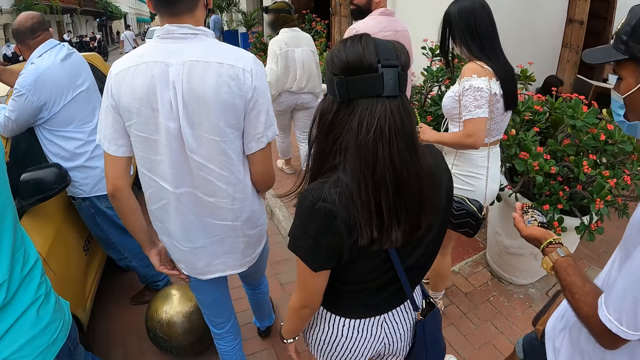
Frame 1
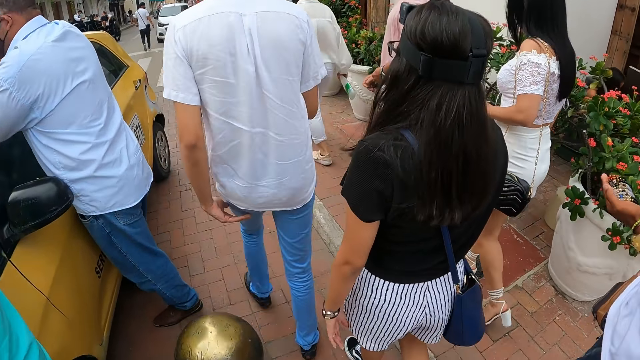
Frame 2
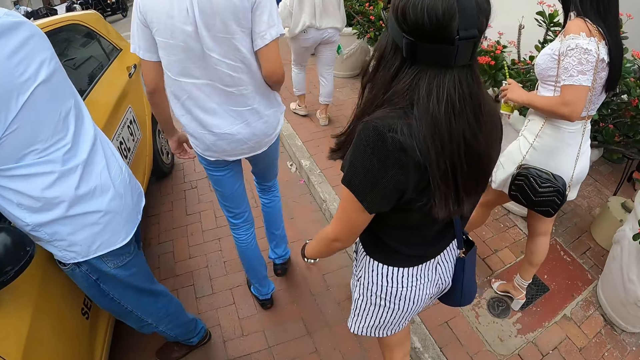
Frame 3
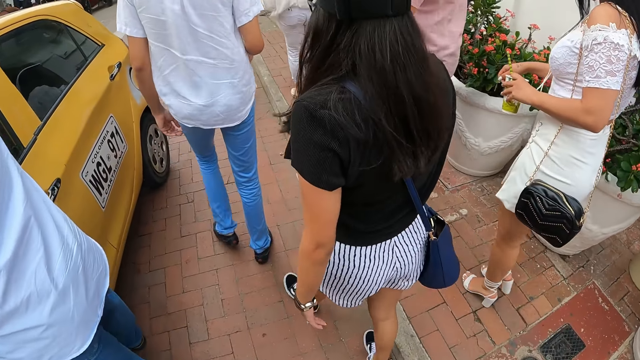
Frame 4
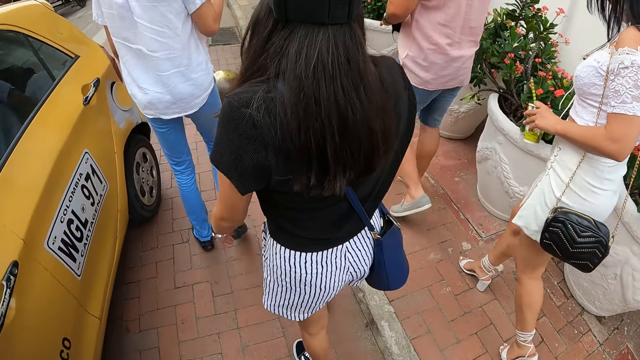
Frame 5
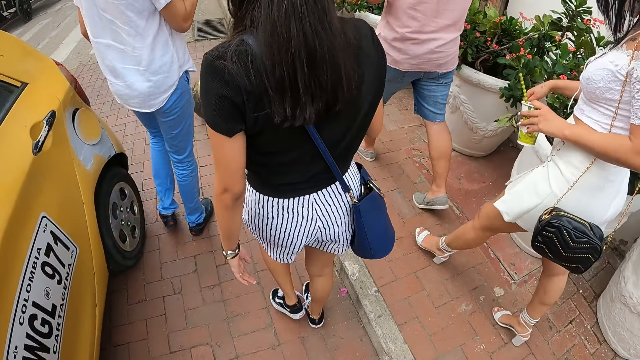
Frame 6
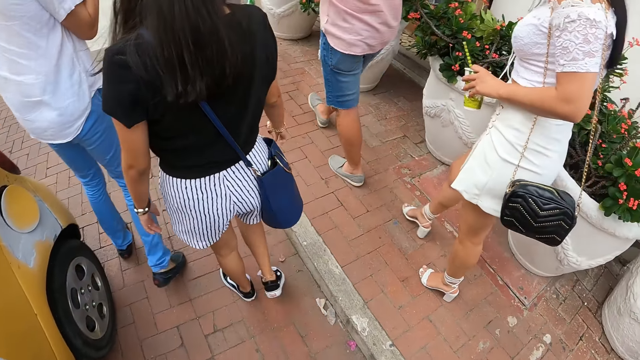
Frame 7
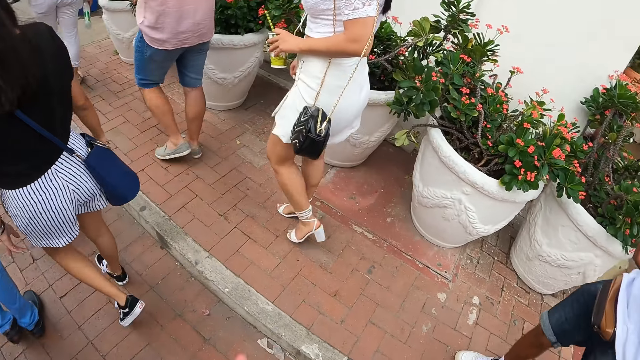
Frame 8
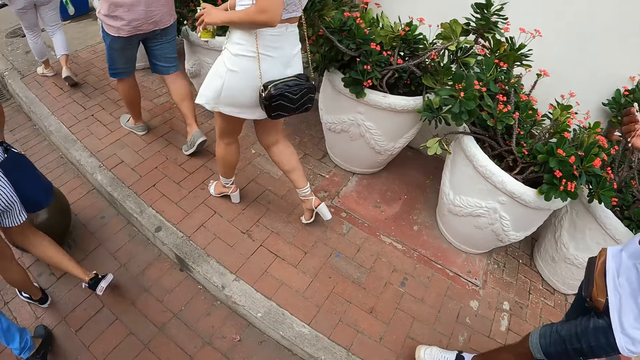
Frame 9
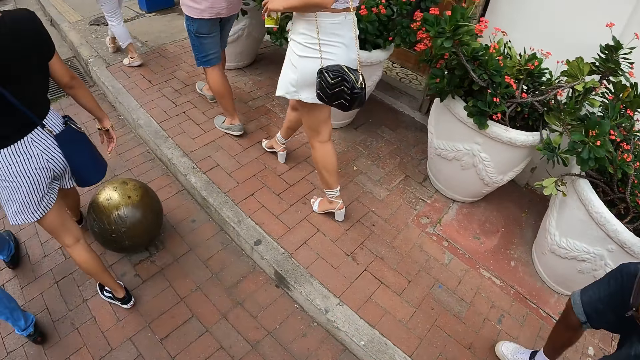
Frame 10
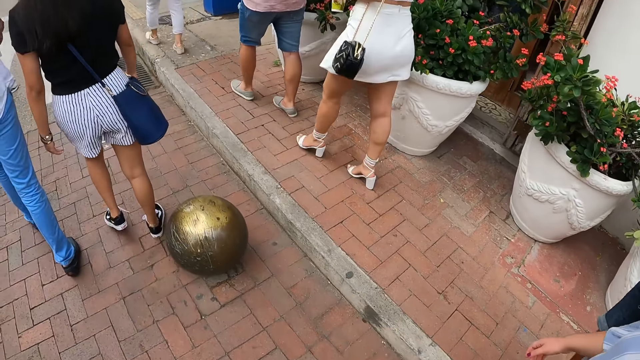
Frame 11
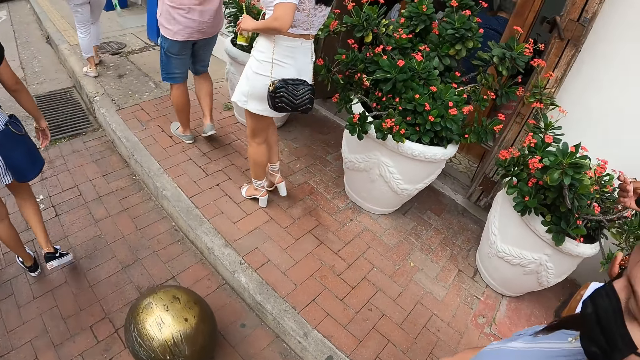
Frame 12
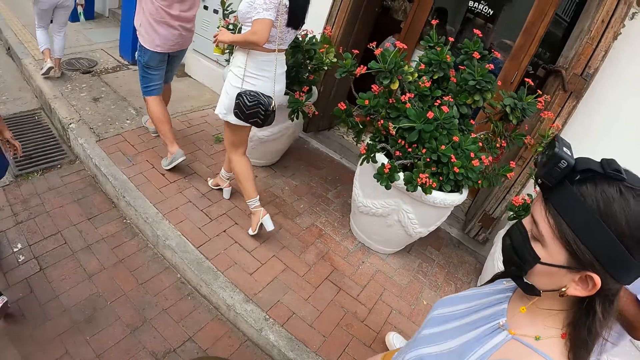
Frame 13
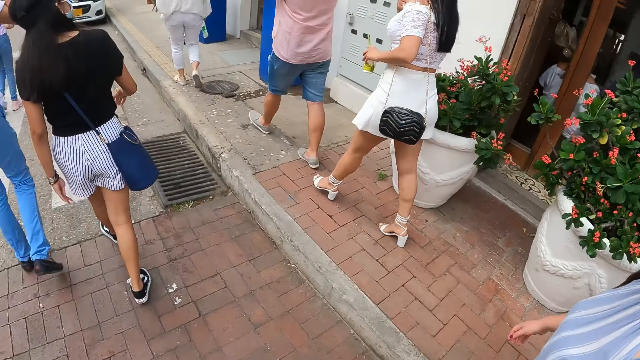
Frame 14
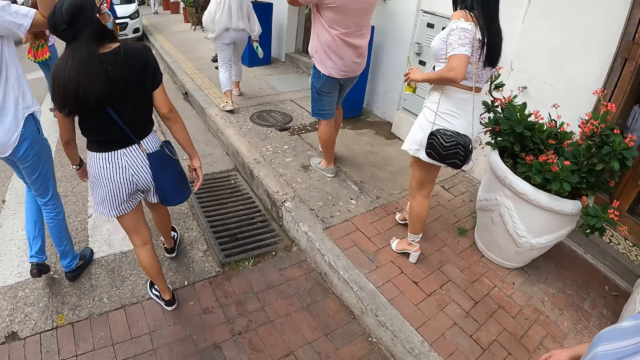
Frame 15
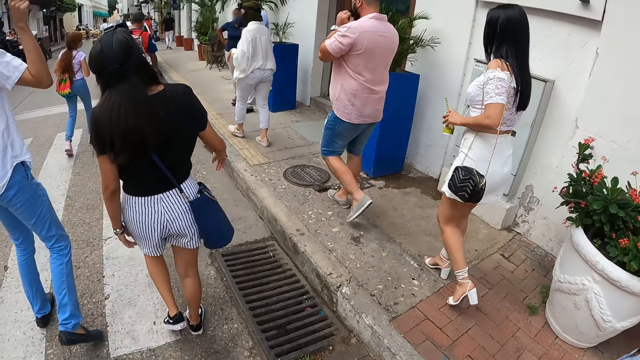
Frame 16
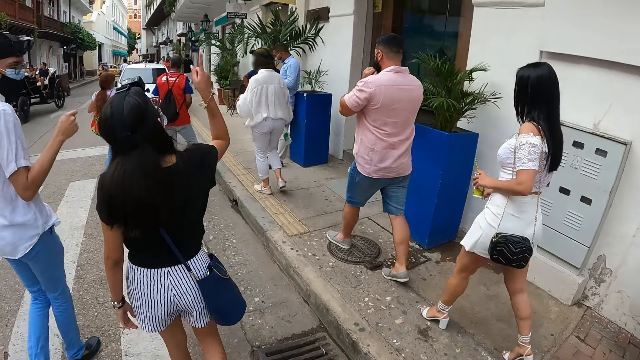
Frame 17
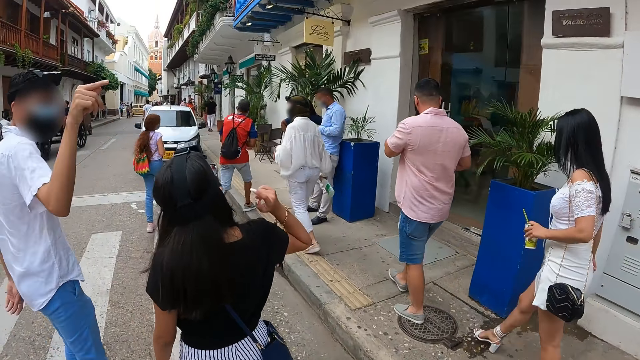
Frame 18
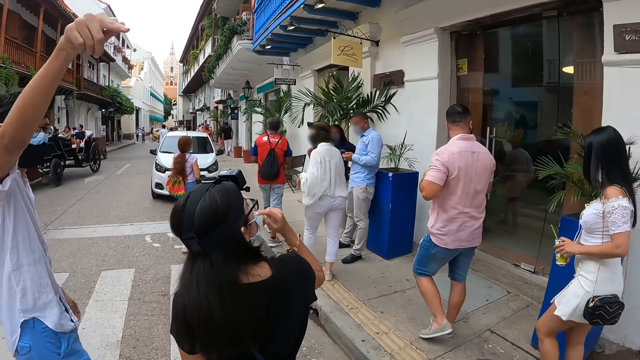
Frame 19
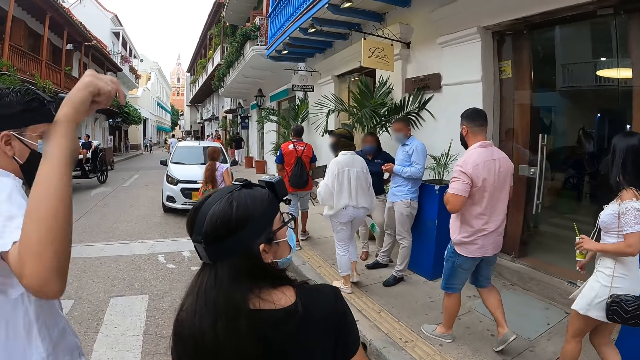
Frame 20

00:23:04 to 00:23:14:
The camera wearer walks past a man. They converse with a woman. Another man converses with another woman.

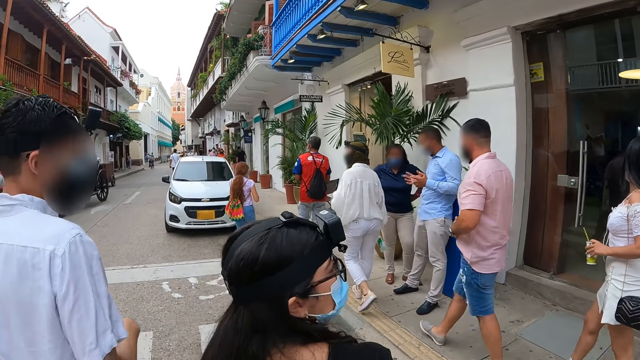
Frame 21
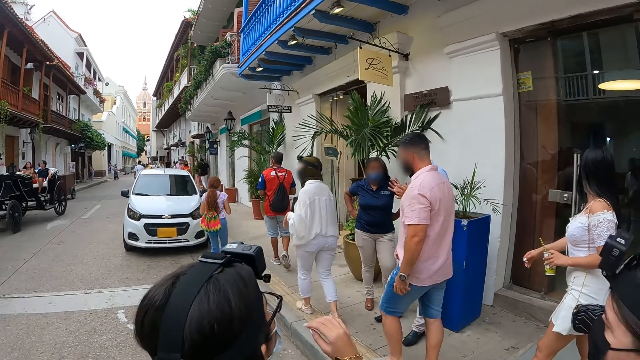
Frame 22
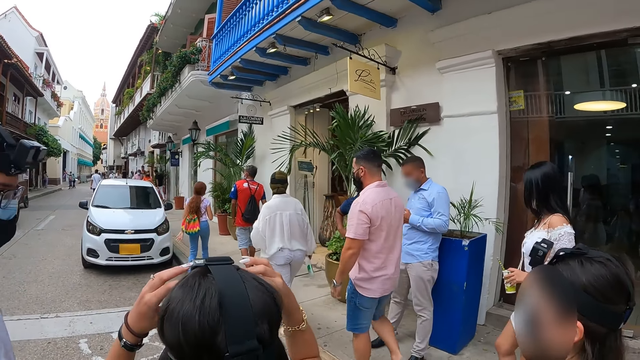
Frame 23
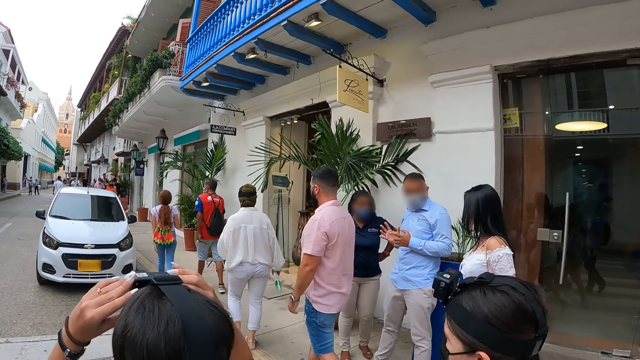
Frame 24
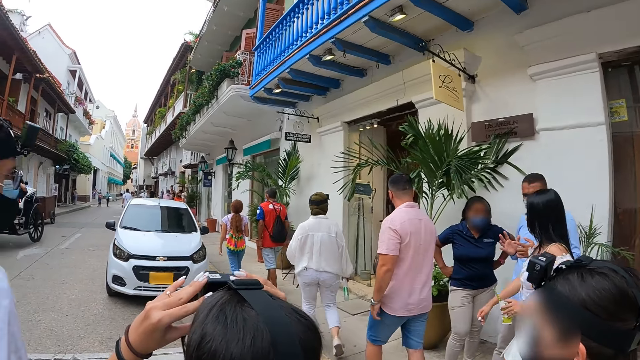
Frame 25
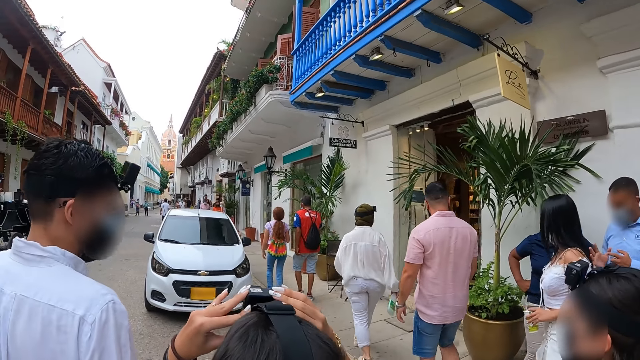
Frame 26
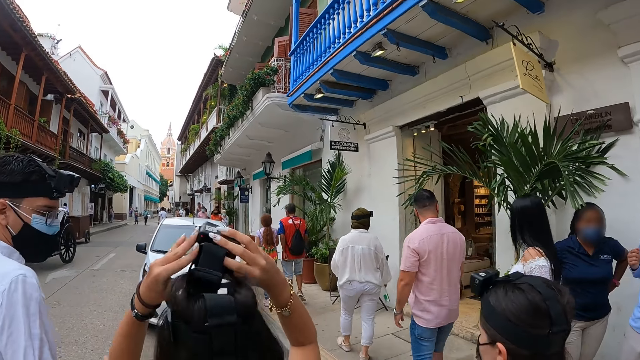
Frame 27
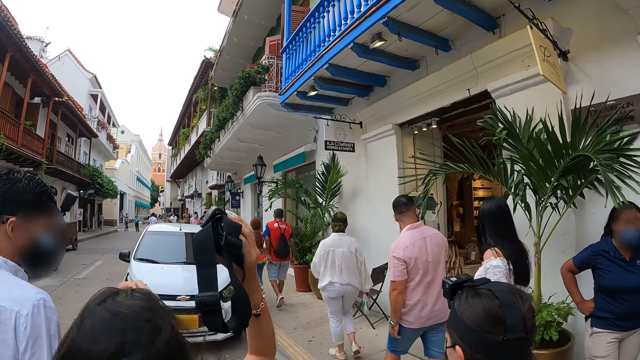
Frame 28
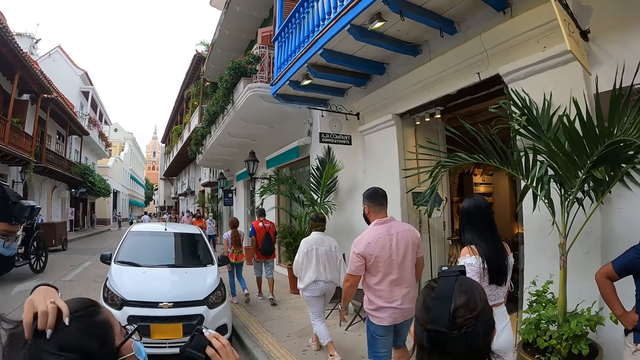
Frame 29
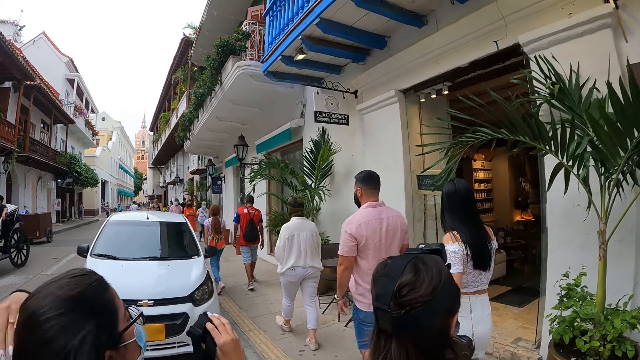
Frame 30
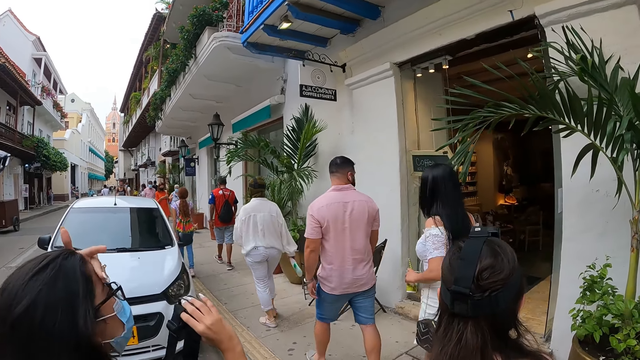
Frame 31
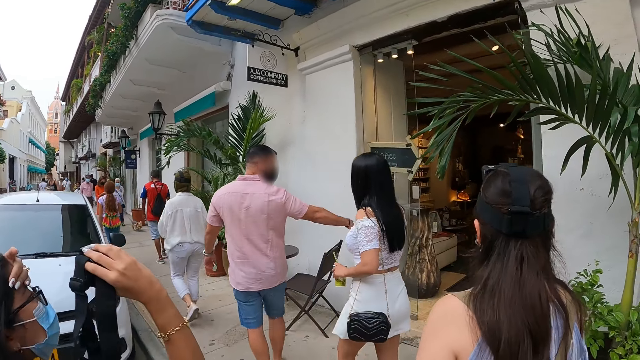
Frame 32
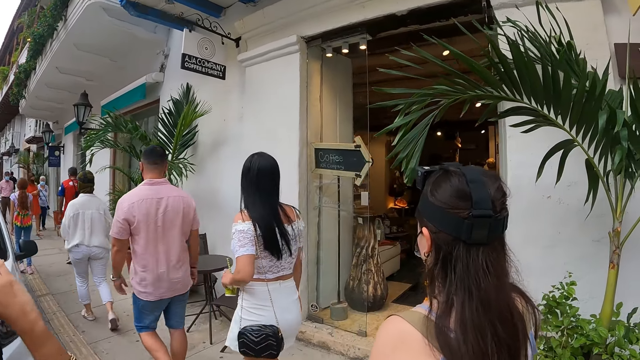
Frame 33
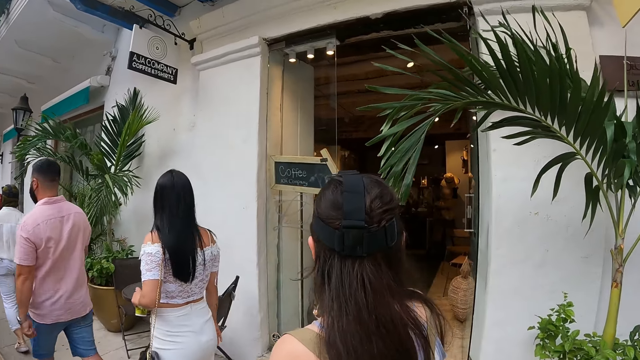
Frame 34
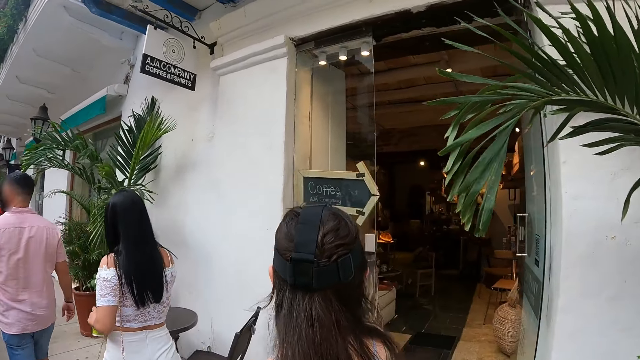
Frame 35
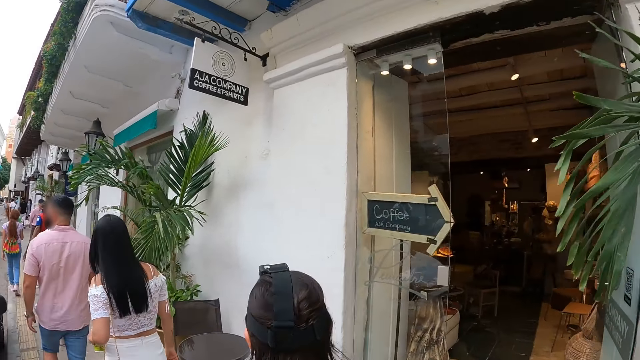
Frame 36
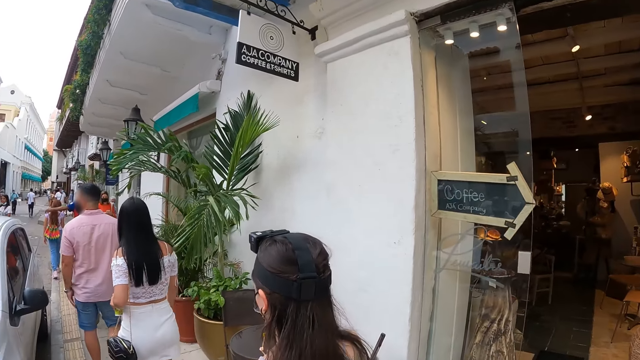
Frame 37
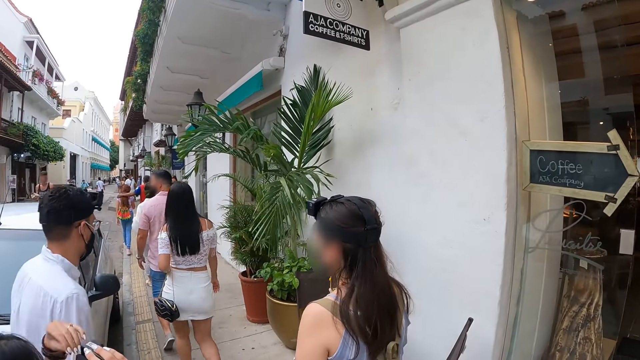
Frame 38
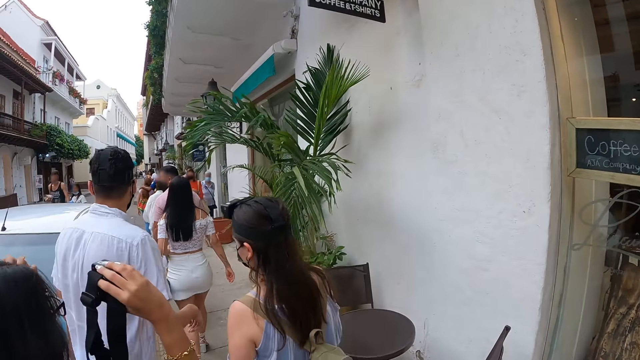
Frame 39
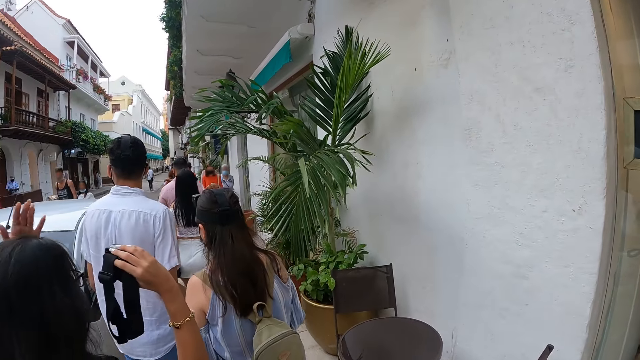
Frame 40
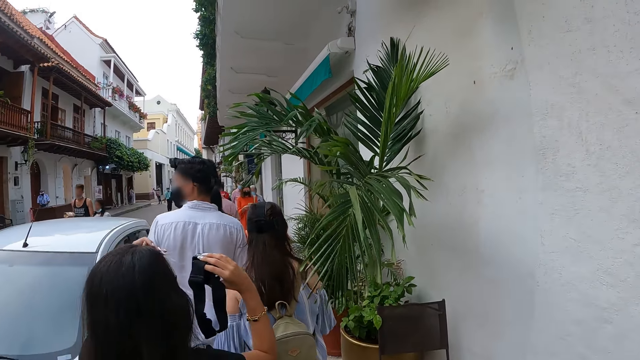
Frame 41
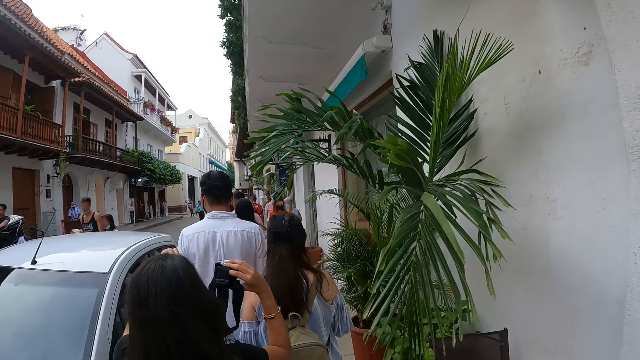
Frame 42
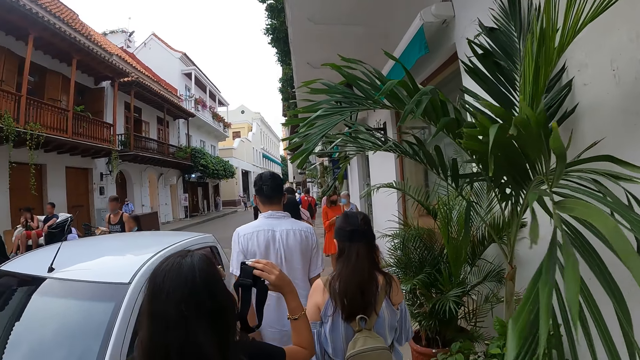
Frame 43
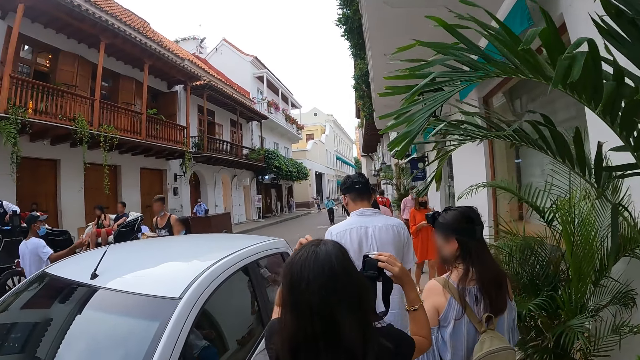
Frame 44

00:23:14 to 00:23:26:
A woman walks past the camera wearer. Another woman pulls a camera from her head with both hands. The other woman adjusts the camera. The other woman holds the camera with her right hand and touches her hair with her left hand. The other woman makes her hair.
